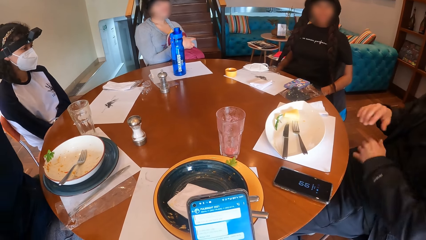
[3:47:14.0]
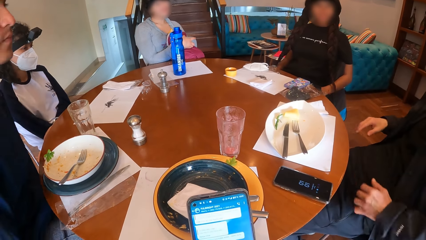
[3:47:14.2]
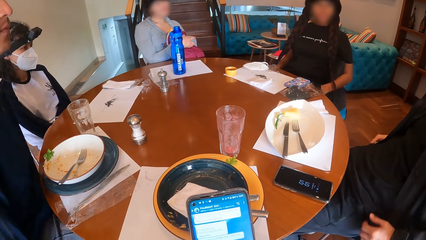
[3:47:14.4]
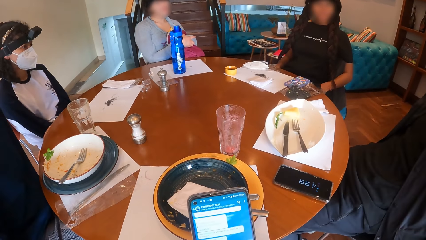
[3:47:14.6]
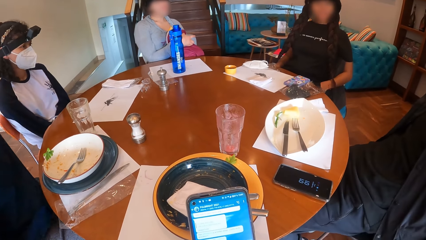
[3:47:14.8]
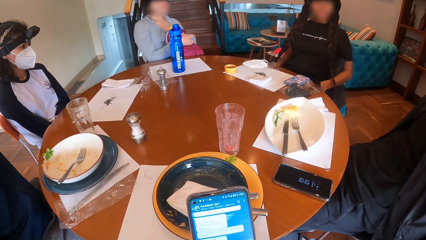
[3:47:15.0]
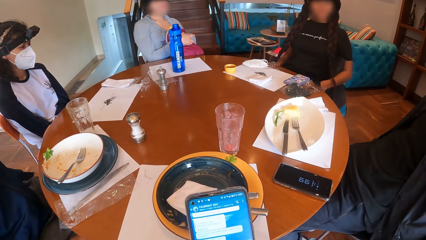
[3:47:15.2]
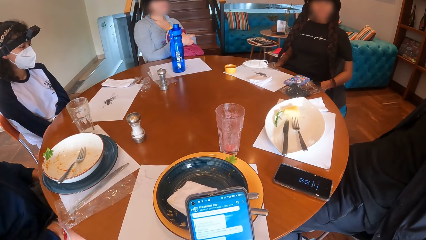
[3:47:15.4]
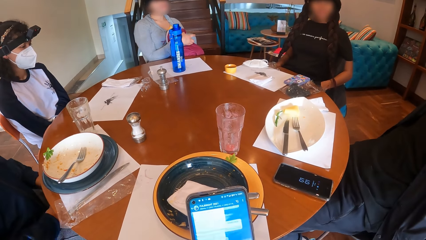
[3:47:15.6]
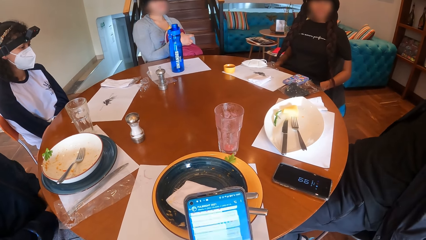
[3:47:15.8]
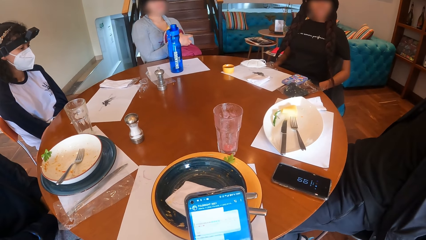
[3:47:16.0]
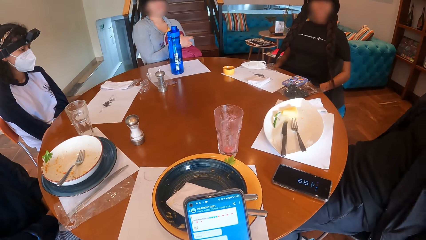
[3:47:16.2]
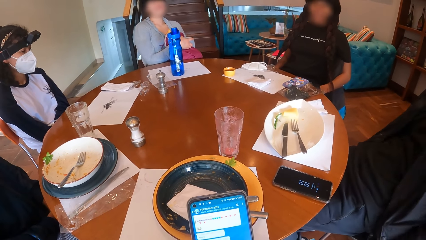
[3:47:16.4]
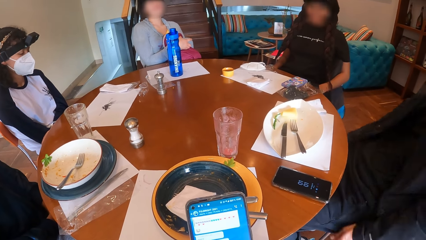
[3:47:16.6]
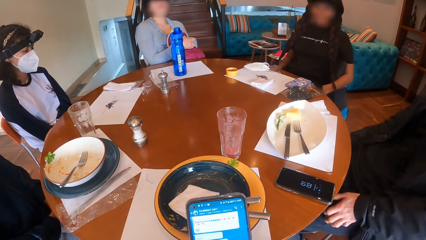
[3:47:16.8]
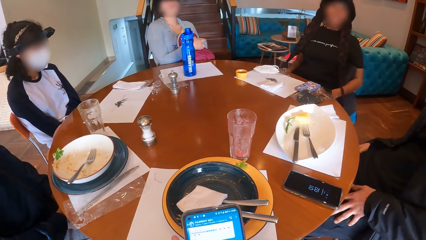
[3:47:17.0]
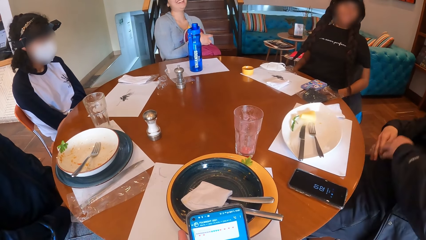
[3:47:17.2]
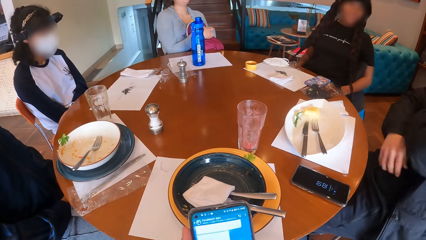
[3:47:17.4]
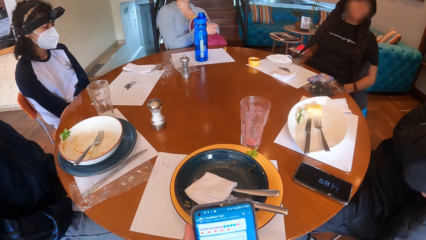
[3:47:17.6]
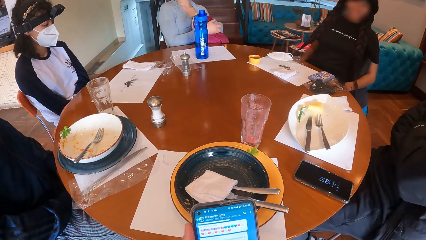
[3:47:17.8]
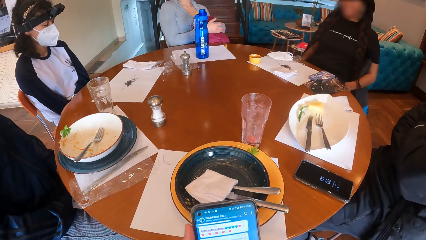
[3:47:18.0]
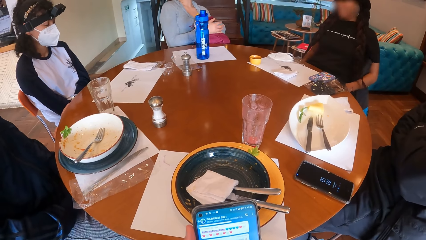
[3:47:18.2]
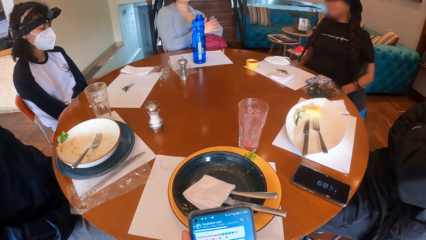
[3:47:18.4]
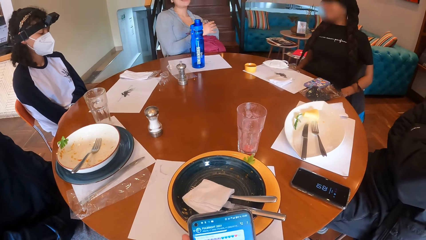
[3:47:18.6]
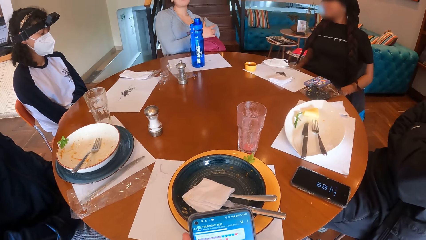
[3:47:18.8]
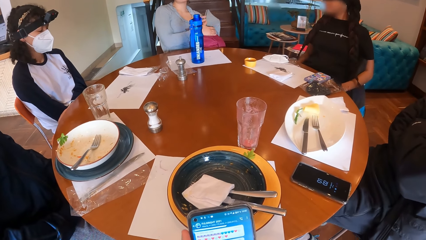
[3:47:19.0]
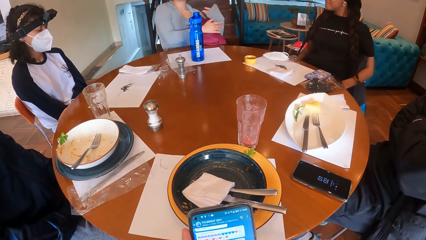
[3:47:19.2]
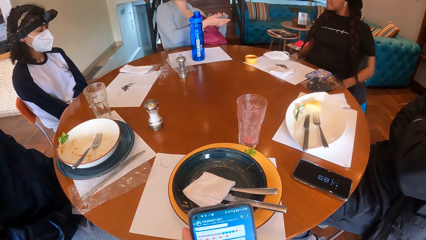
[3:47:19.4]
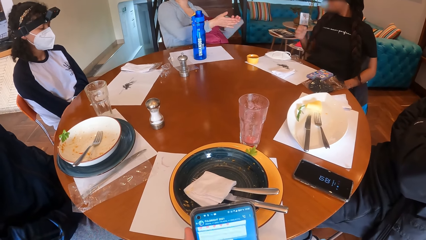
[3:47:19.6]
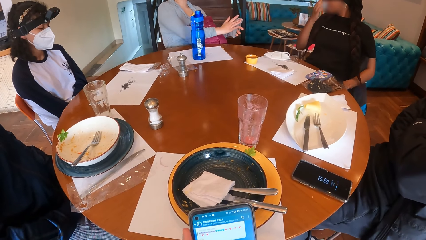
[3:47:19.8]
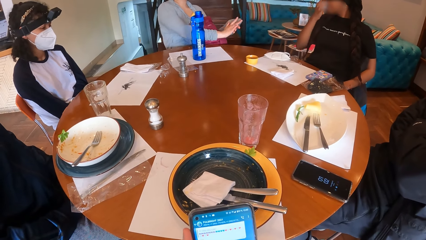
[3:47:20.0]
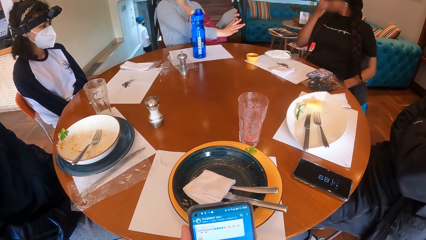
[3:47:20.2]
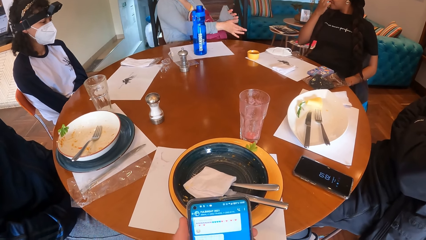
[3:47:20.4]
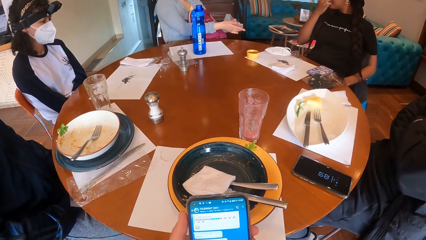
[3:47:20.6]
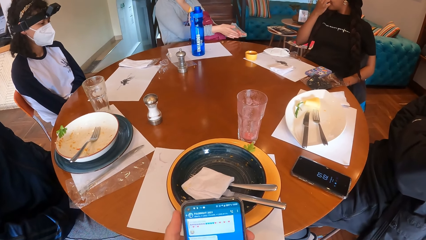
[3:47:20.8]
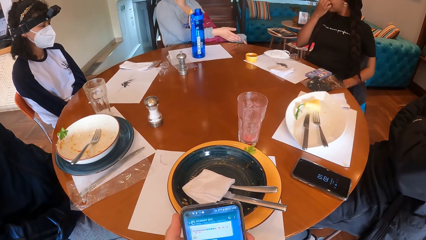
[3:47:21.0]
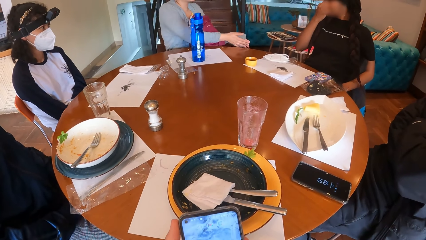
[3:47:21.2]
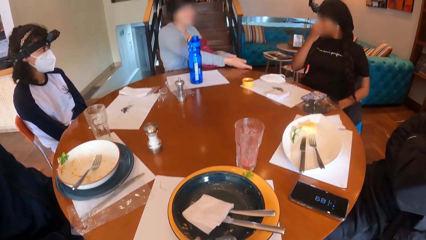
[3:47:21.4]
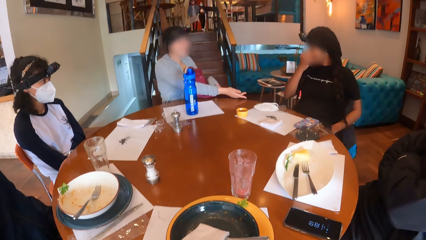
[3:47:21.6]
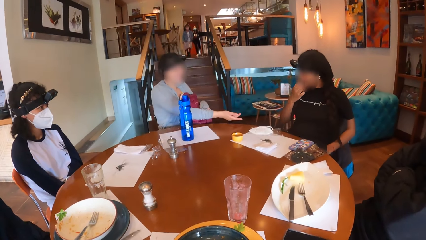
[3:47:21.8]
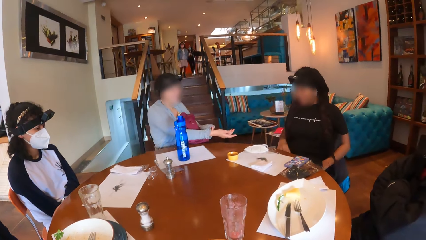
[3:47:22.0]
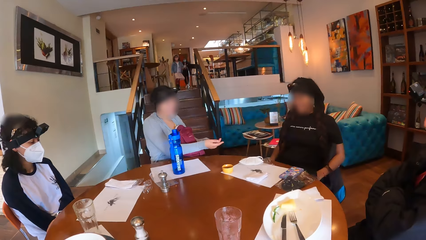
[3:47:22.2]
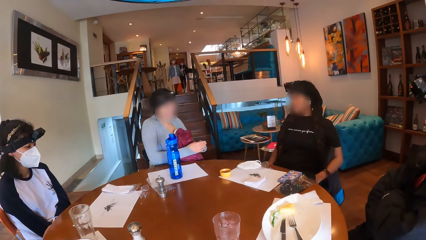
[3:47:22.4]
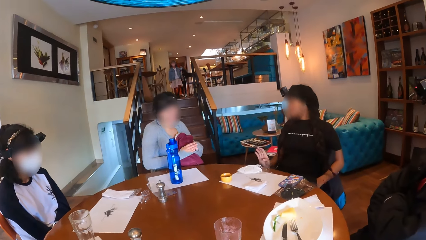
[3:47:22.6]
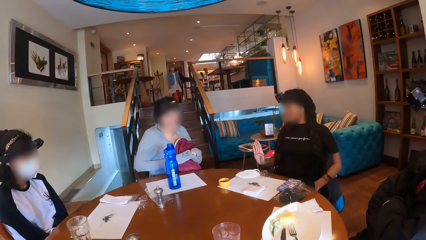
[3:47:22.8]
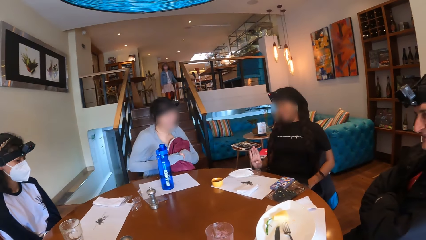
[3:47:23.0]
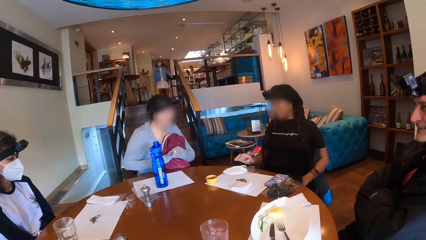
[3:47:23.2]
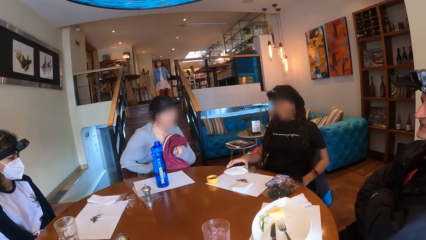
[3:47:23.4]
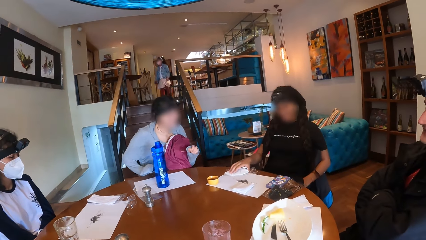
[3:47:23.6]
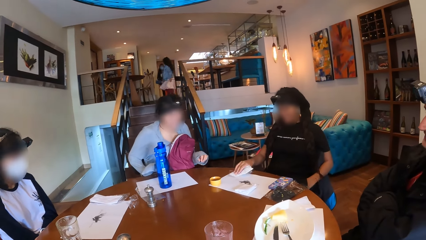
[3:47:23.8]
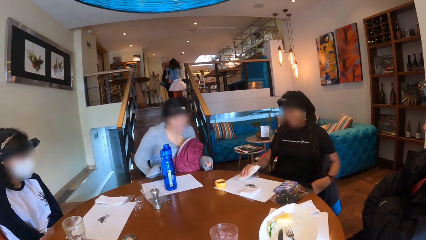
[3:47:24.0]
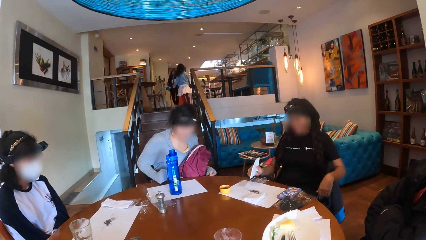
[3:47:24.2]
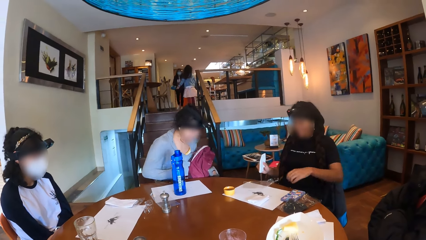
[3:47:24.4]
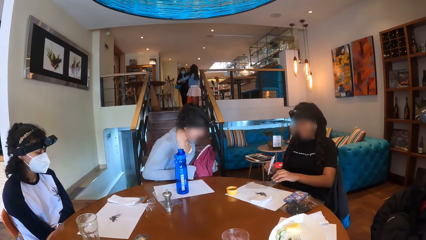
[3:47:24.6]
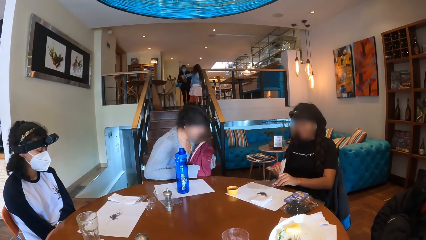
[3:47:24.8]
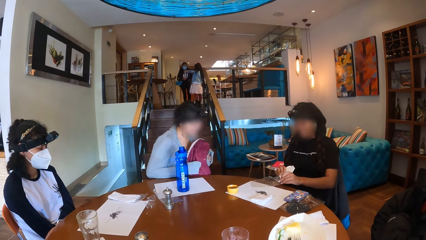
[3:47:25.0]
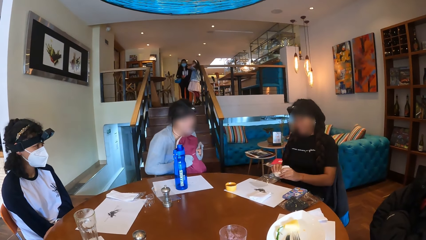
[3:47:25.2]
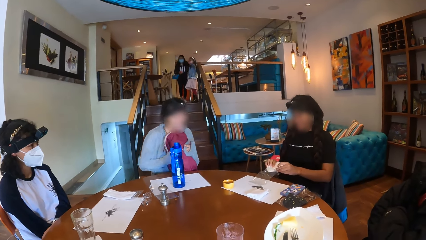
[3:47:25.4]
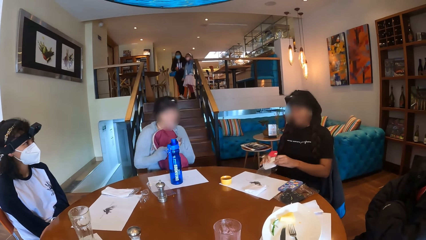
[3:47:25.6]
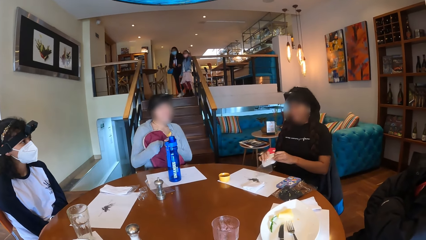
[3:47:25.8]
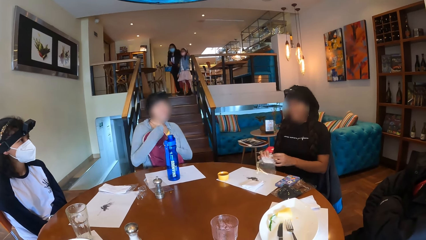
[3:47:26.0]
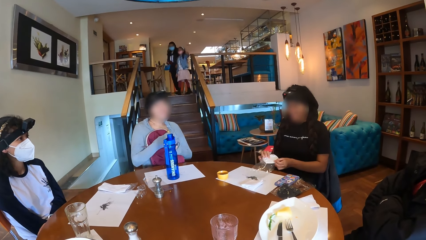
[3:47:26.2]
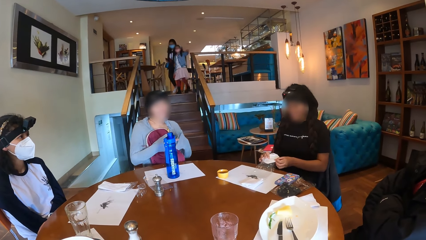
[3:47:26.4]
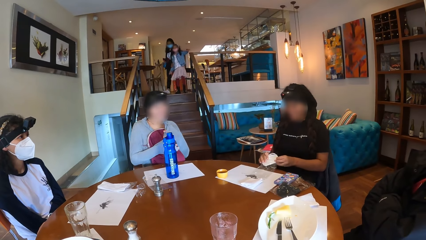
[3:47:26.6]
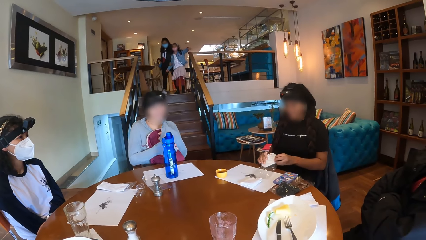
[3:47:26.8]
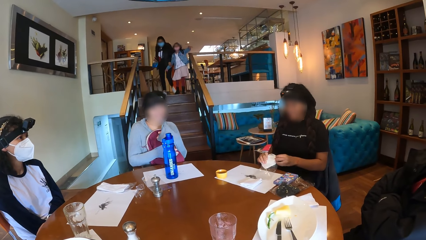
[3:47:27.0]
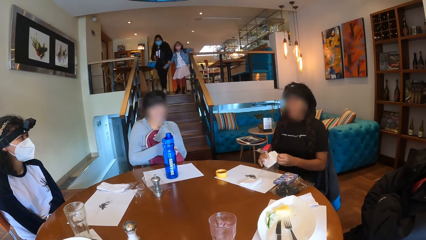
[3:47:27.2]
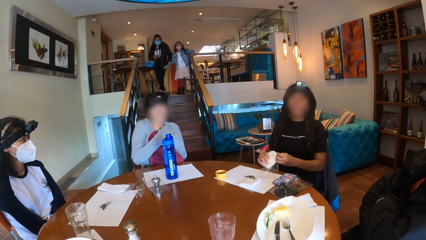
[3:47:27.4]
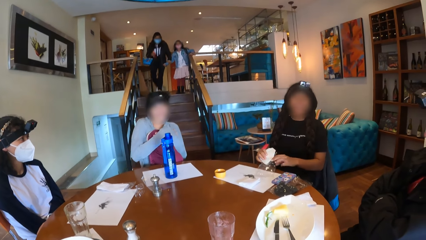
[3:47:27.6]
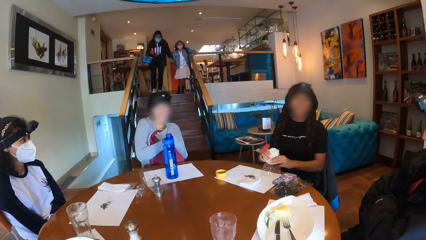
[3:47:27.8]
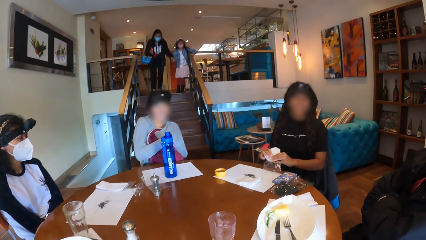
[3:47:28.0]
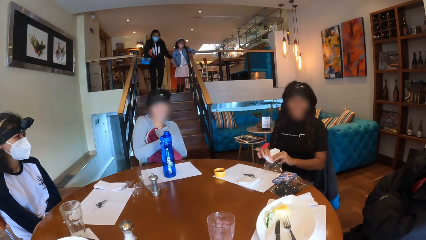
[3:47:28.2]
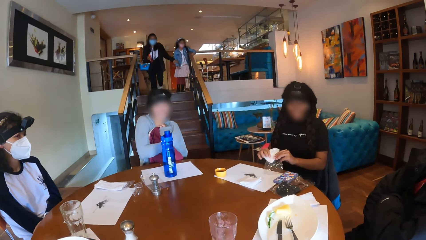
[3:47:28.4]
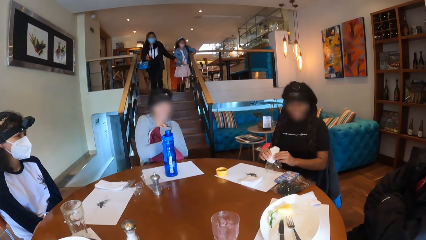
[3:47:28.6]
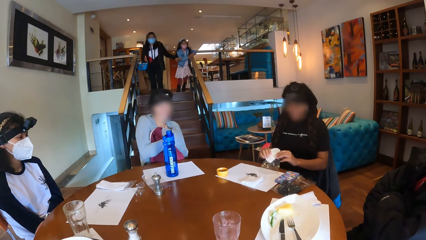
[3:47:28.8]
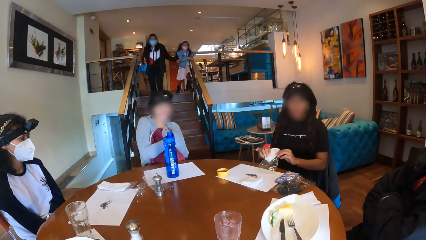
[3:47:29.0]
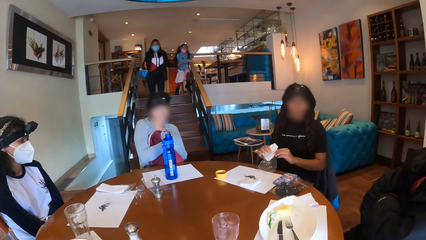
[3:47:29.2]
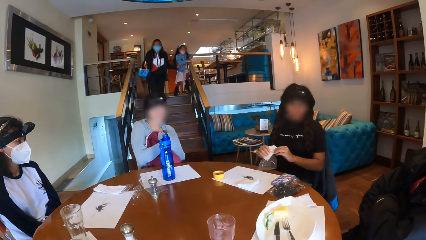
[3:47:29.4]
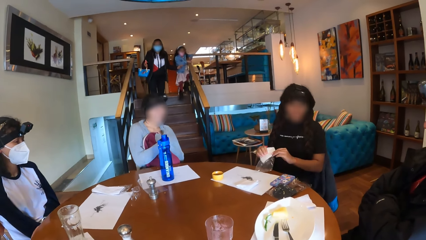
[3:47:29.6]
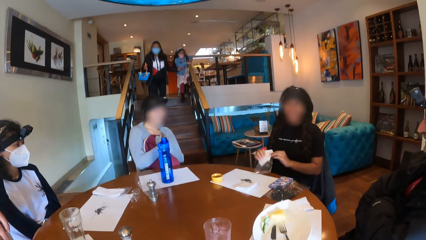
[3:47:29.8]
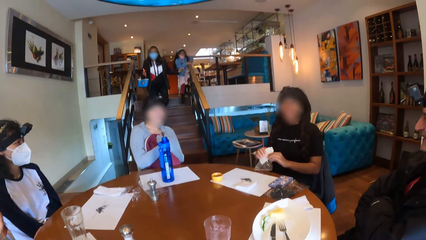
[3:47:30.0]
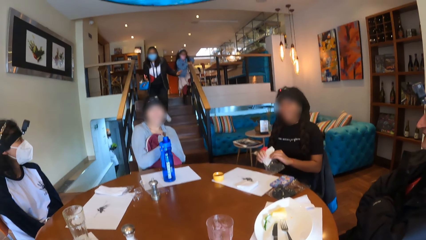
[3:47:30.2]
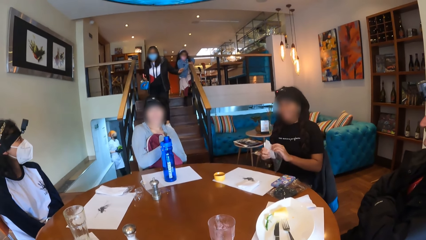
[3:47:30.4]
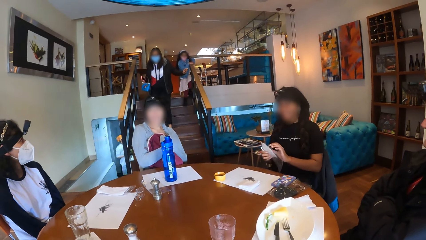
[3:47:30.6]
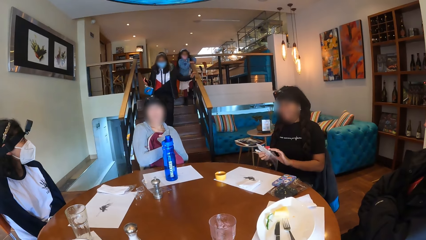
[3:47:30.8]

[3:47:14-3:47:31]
The camera wearer uses a phone. A man folds his hands. A woman rubs her hands together. Another woman touches her face with her right hand. The first woman adjusts her cloth with her hands. The camera wearer looks around the room. The first woman places her right hand on the table. The second woman picks a face mask or serviette from the table with her right hand. A third woman holds the bag on her chest with her hands. The second woman inserts the face mask in the cellophane or paper on the table with her hands. A girl walks down the staircase. Another woman walks down the staircase.
